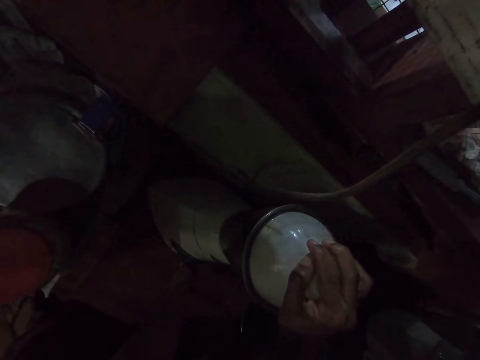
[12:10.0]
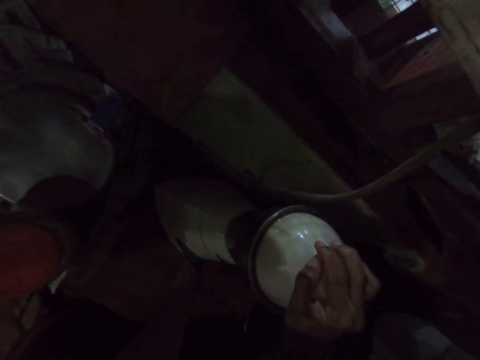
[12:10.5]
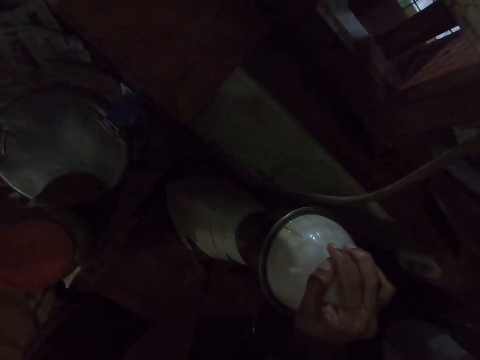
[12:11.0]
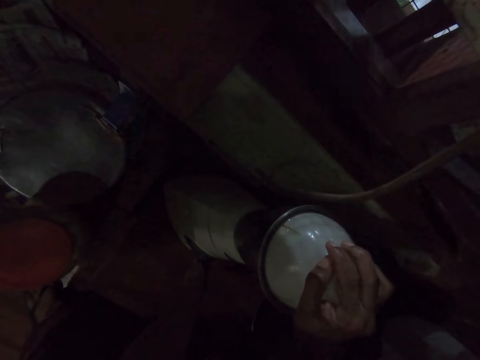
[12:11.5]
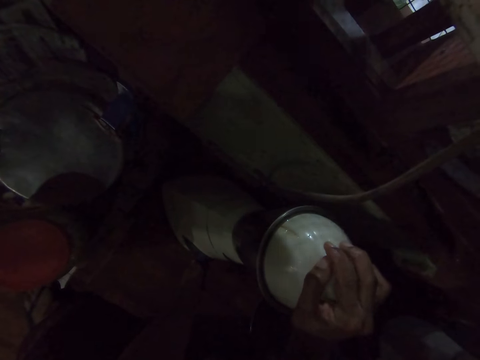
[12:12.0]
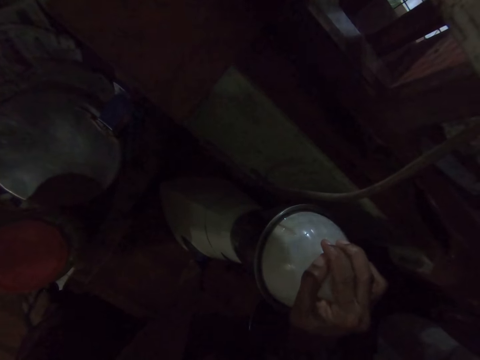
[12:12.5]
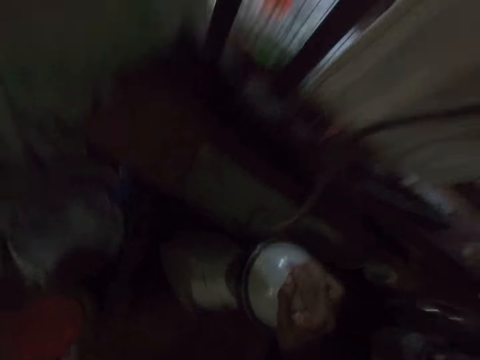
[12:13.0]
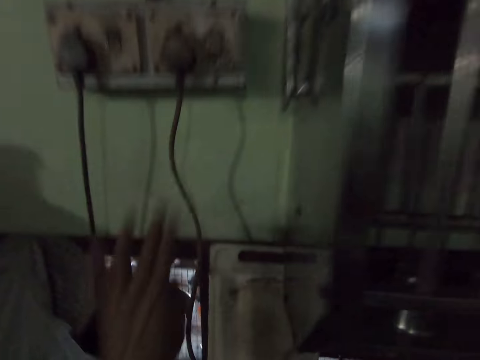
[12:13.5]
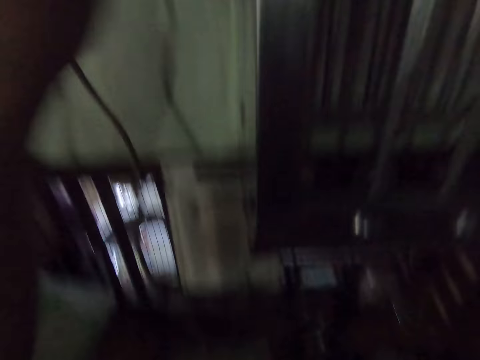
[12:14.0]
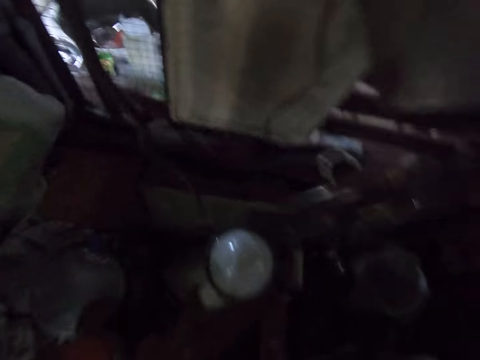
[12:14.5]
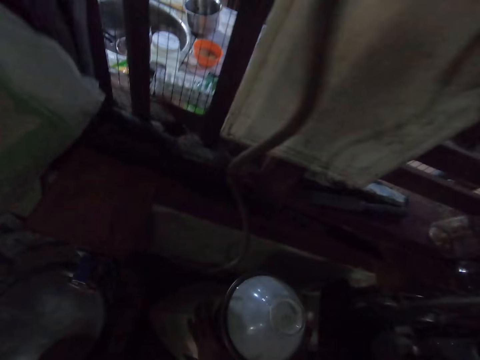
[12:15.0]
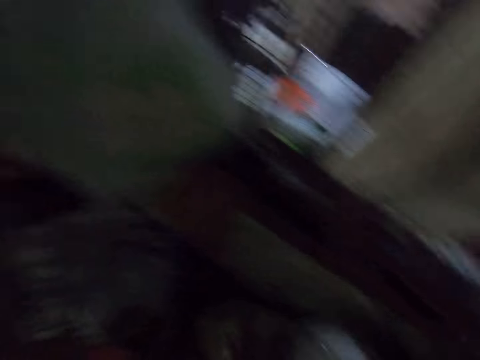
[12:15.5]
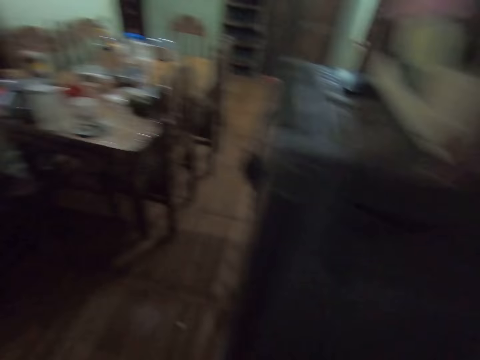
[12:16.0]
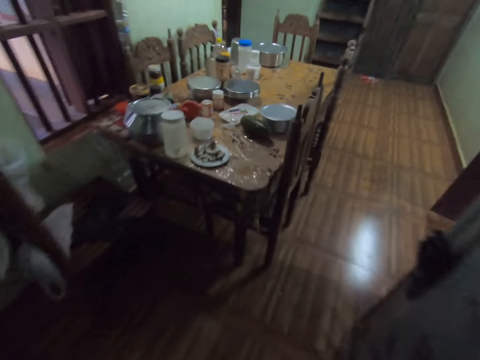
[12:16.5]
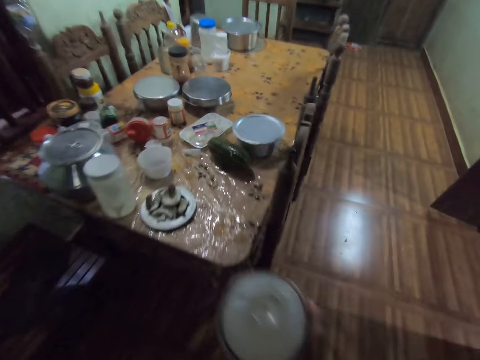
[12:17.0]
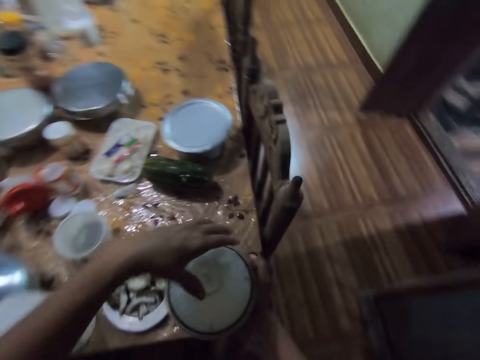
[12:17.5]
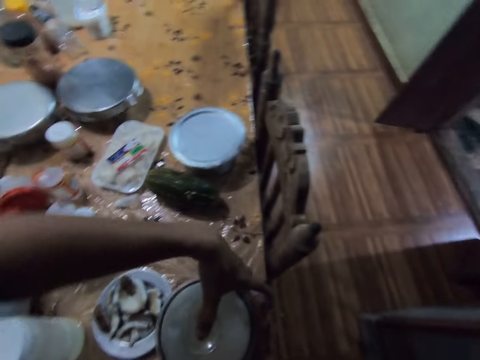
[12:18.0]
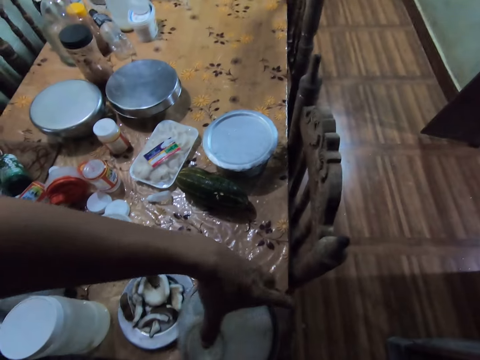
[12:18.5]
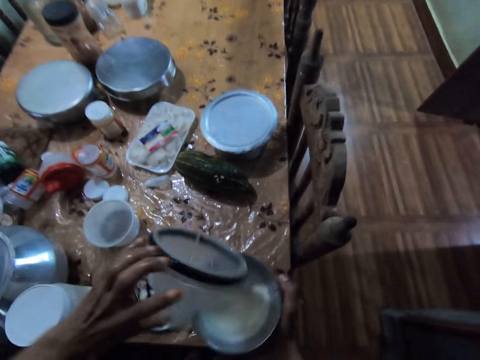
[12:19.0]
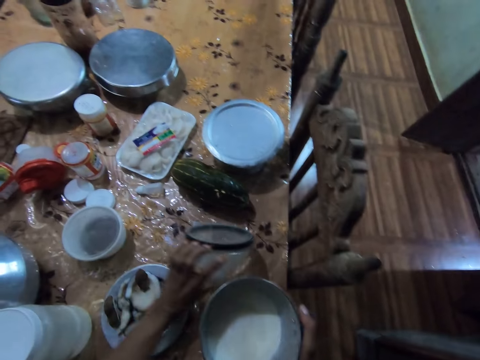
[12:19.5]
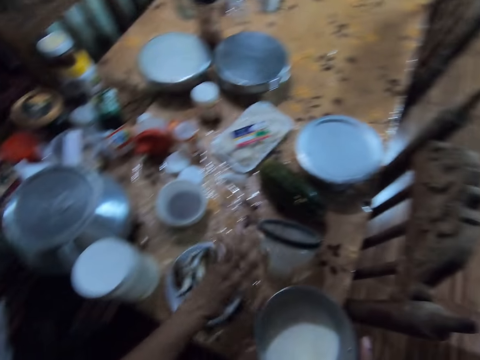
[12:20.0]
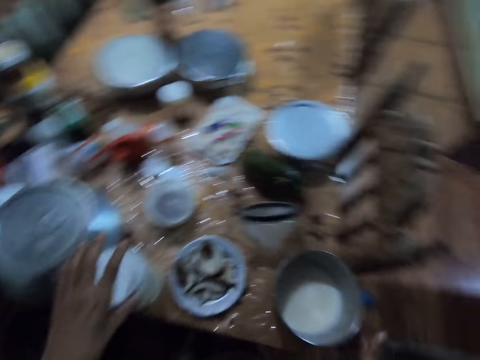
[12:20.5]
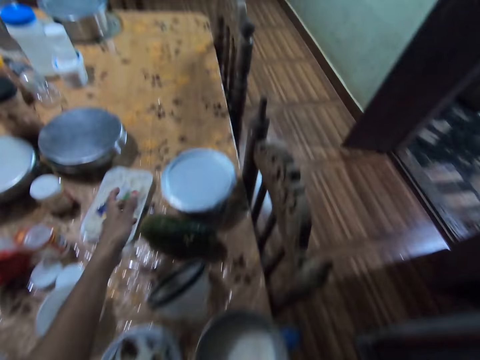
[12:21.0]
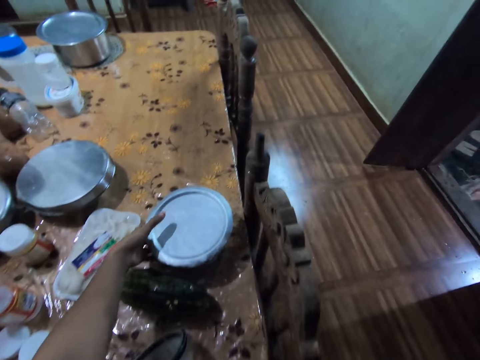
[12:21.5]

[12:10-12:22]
The camera wearer flicks the switch on the wall with her left hand. She removes the blender jug from the blender engine with her hands. She places the blender jug on the table with her right hand. She removes the lid from the blender jug with her left hand. She drops the lid on the table with her left hand. She picks a plate from the table with her left hand.

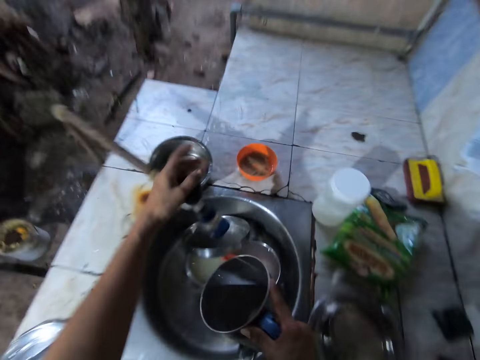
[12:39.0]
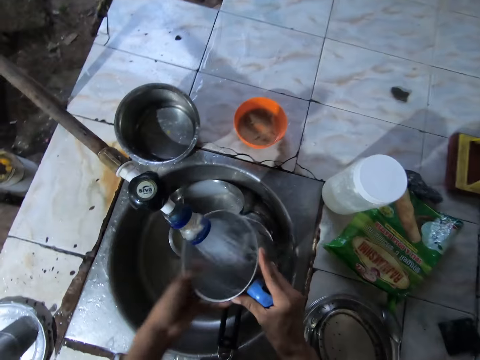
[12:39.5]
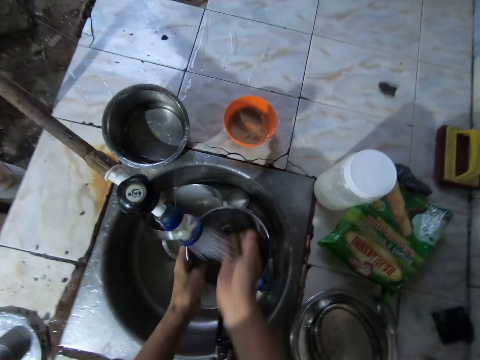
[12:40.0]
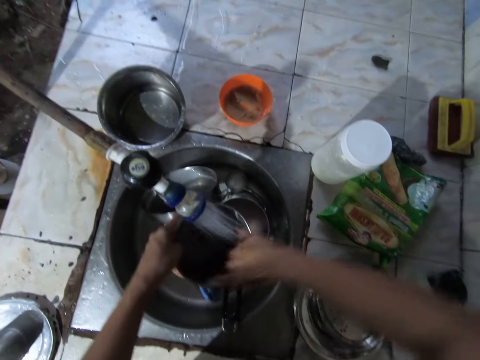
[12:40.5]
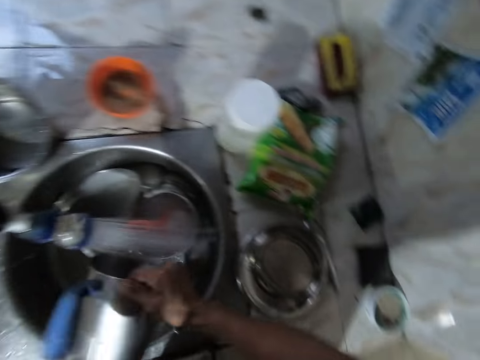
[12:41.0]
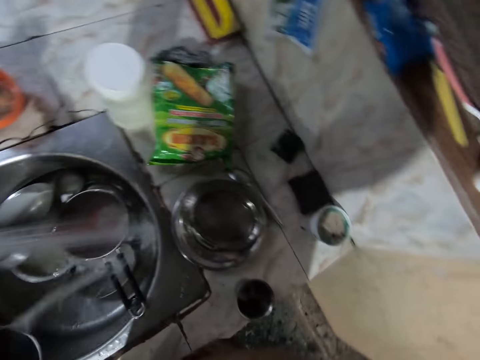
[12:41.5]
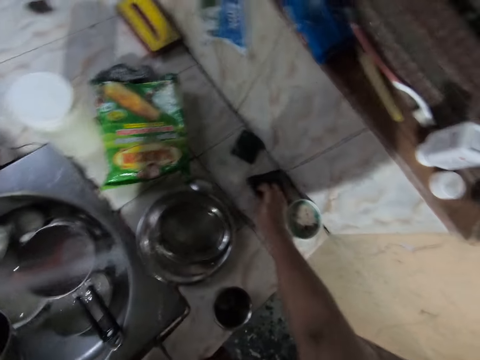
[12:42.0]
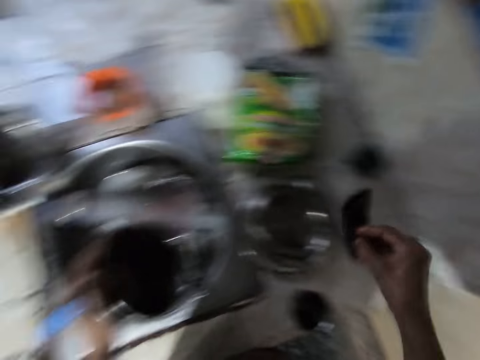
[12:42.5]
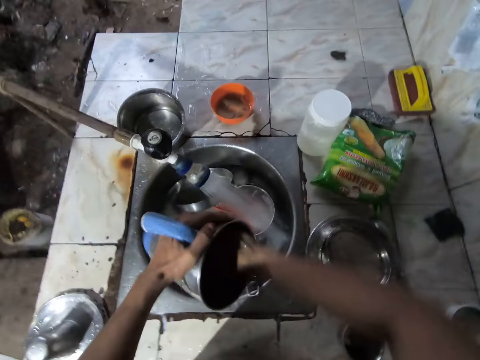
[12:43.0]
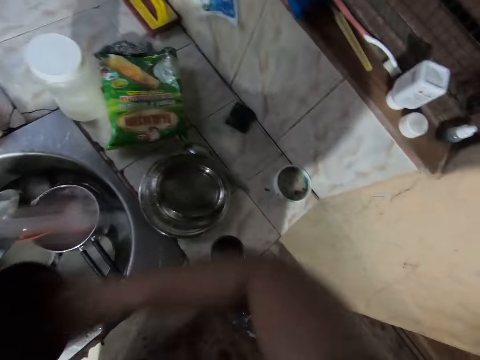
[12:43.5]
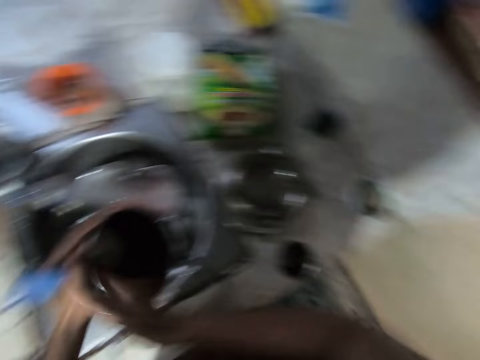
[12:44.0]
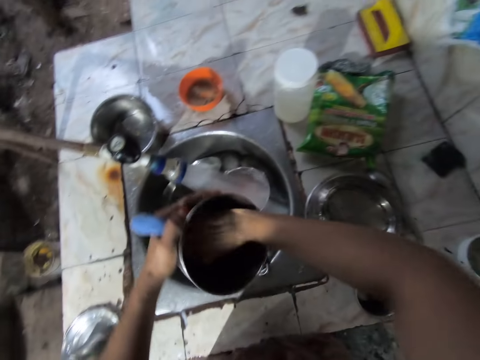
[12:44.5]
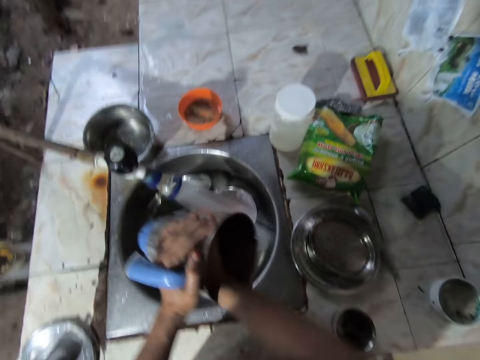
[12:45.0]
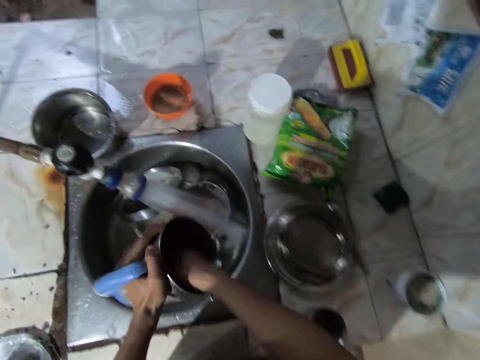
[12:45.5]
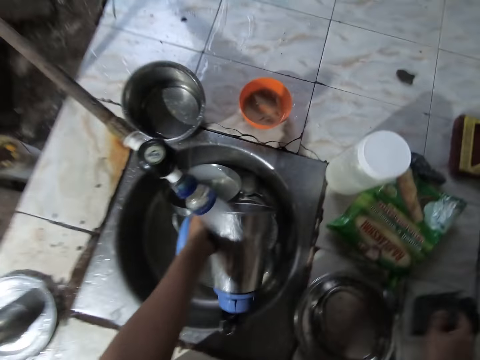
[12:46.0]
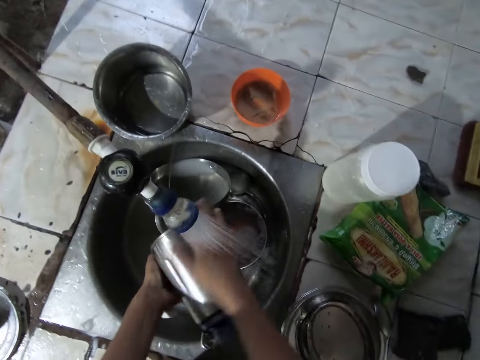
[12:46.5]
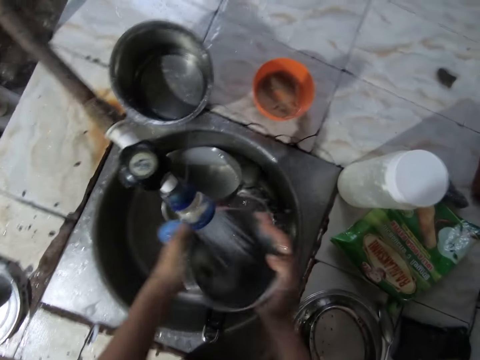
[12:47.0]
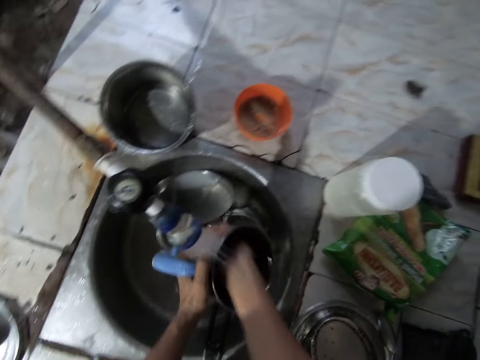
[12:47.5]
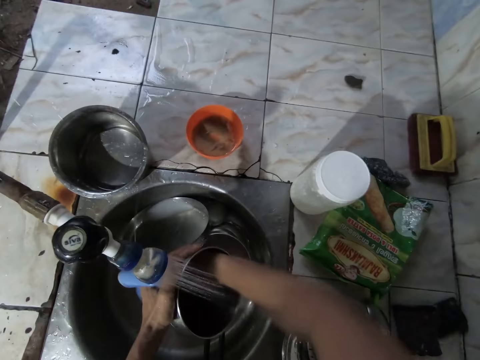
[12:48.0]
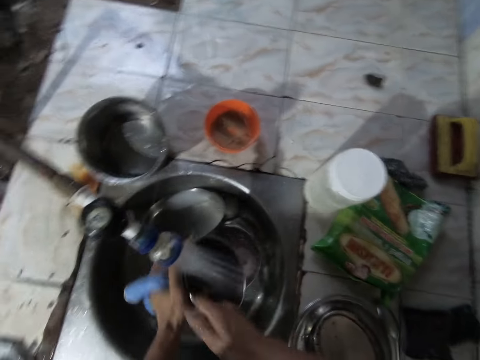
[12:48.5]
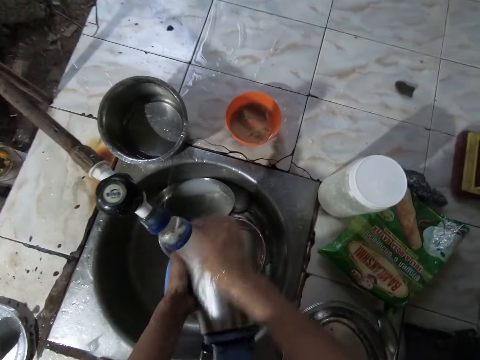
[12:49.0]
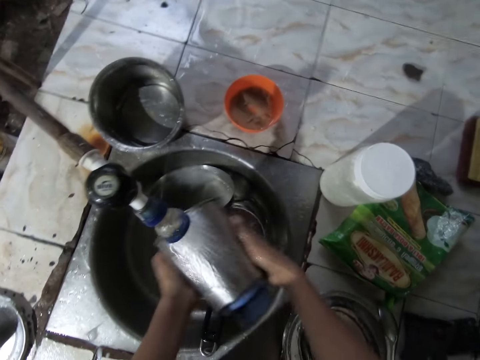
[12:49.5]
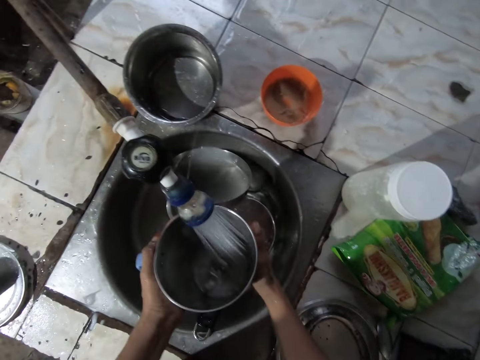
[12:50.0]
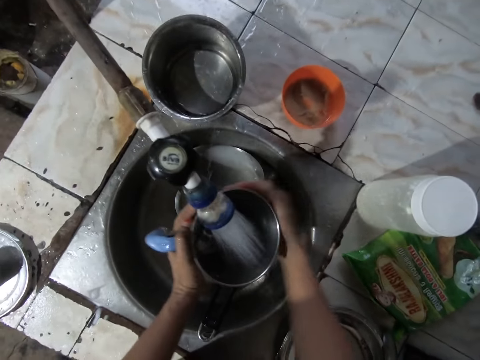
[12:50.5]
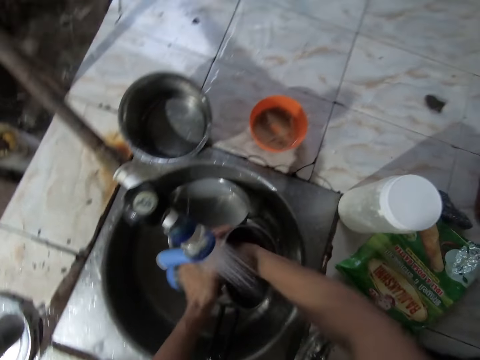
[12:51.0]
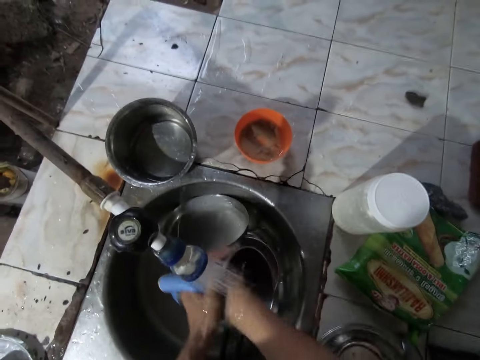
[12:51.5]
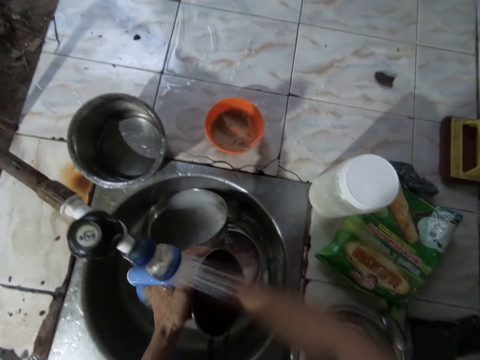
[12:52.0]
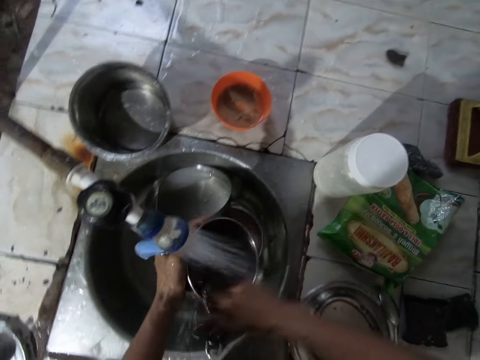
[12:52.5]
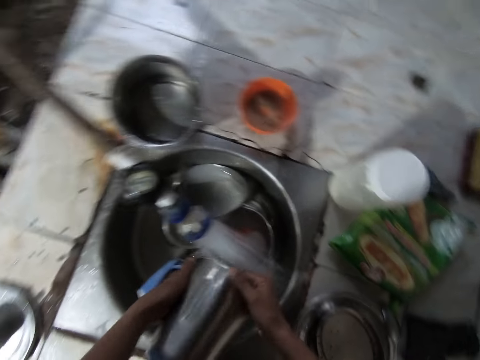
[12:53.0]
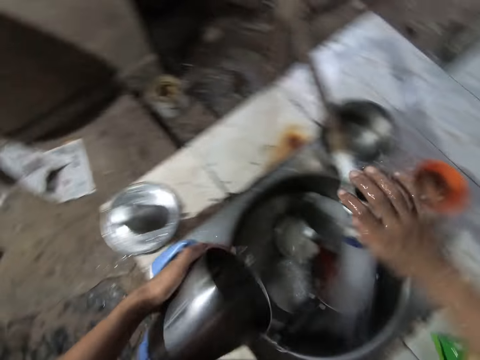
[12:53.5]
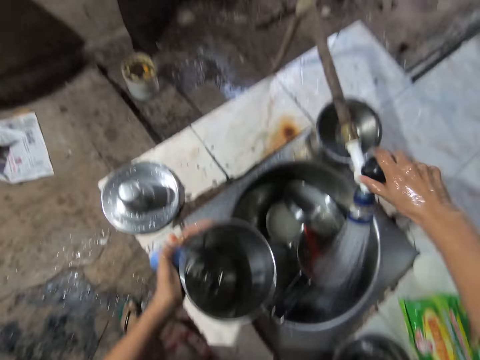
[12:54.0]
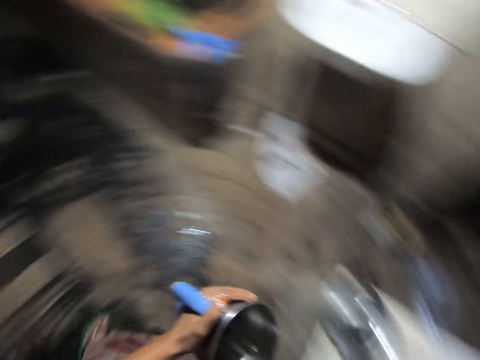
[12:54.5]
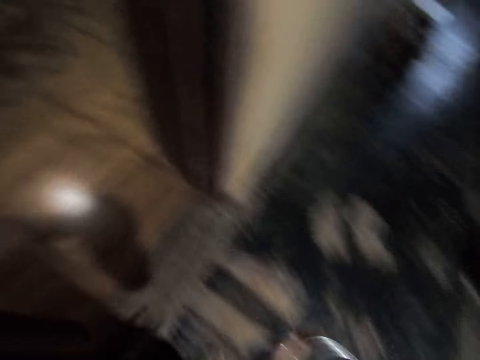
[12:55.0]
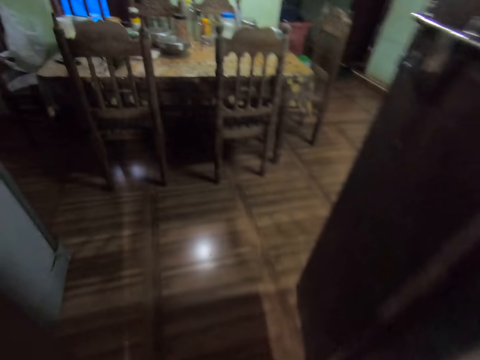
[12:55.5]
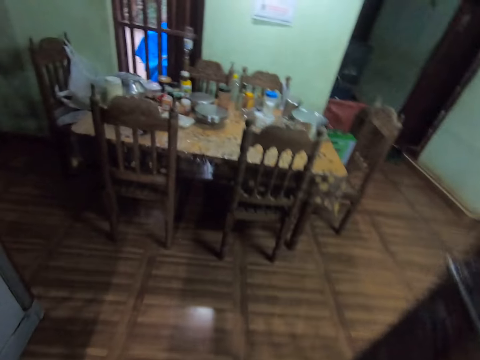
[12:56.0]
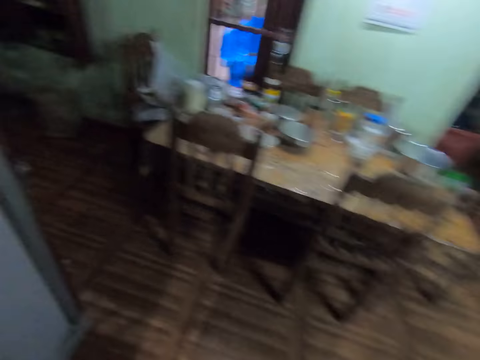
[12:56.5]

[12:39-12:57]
The camera wearer turns on the tap with her left hand. She passes the blender jug from her right hand to her left hand. She rinses the blender jug in her left hand with her right hand and water from the tap. She picks a sponge from the slab with her right hand. She touches soap in a plate on the slab with the sponge in her right hand. She washes the blender jug in her left hand with the sponge in her right hand. She rinses the blender jug in her left hand with her right hand and water from the tap. She drops the sponge on the slab with her right hand. She turns off the tap with her right hand. She walks around the house.
